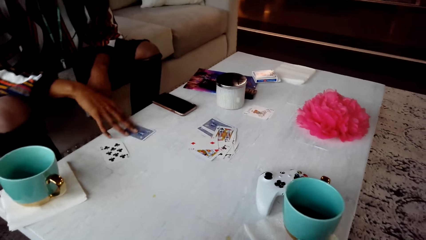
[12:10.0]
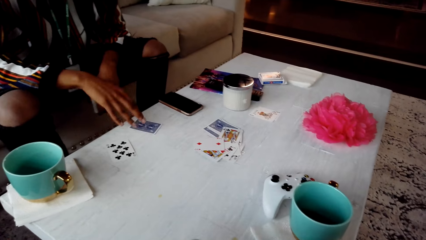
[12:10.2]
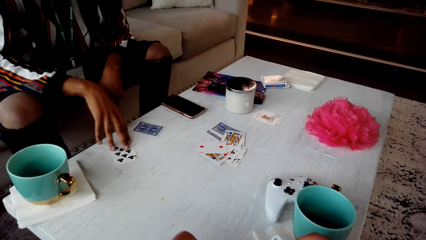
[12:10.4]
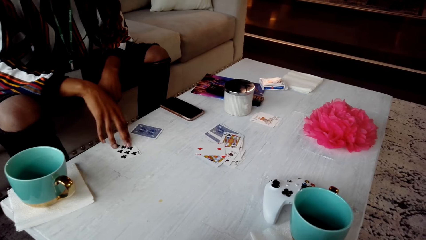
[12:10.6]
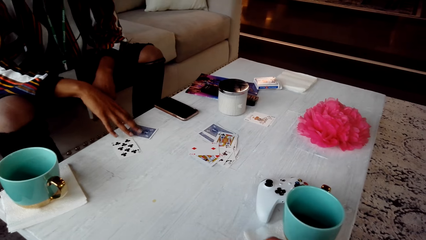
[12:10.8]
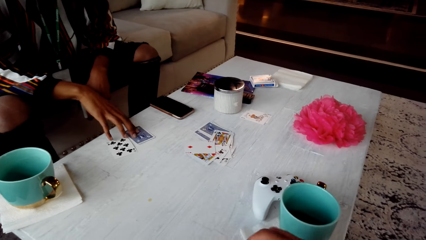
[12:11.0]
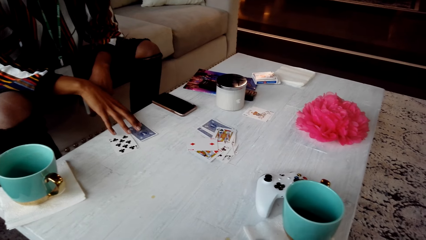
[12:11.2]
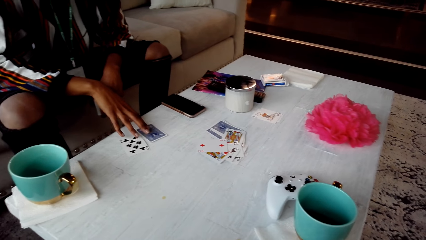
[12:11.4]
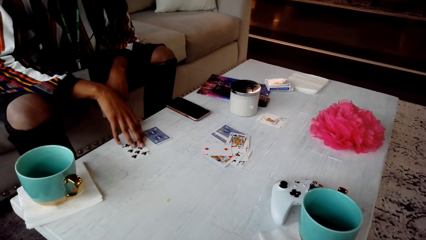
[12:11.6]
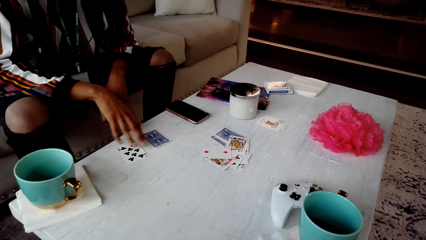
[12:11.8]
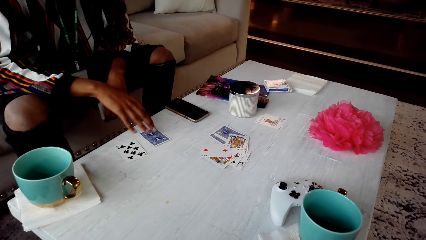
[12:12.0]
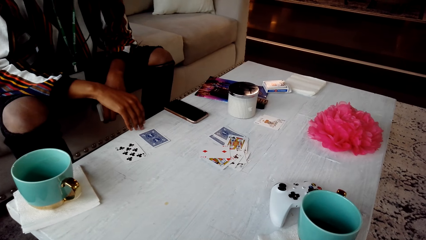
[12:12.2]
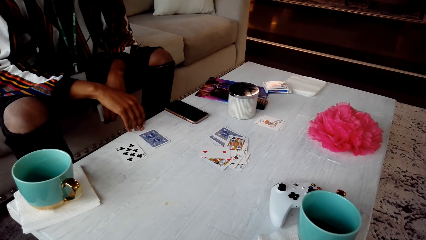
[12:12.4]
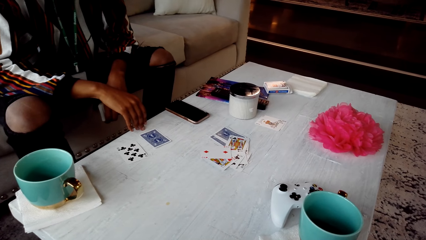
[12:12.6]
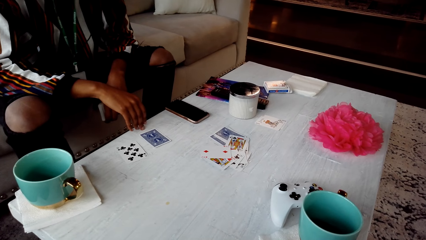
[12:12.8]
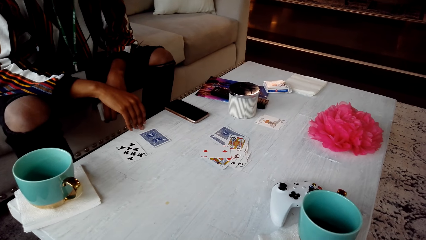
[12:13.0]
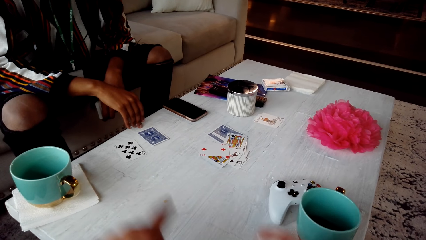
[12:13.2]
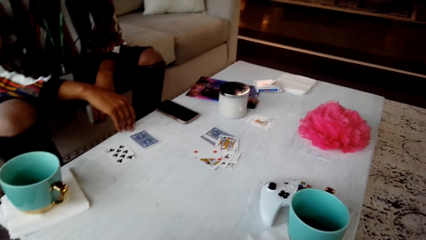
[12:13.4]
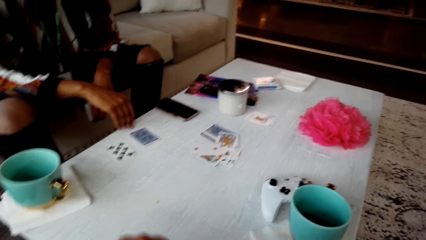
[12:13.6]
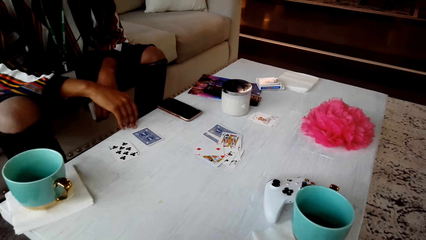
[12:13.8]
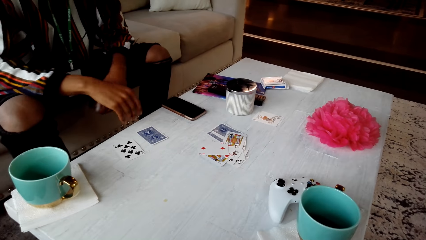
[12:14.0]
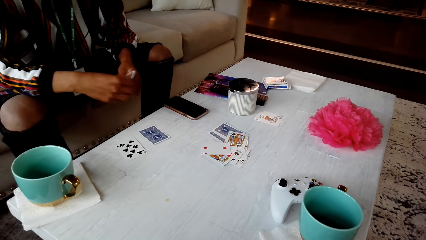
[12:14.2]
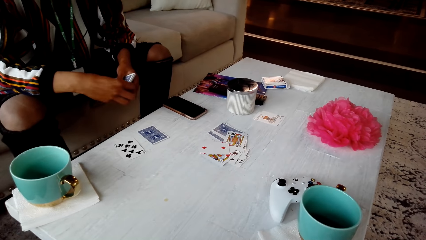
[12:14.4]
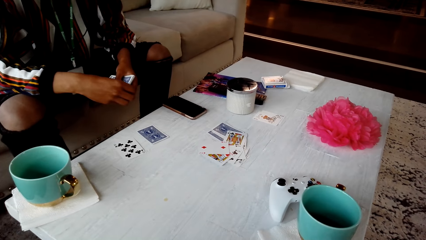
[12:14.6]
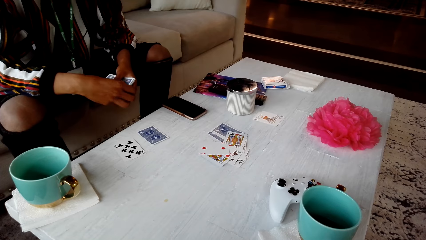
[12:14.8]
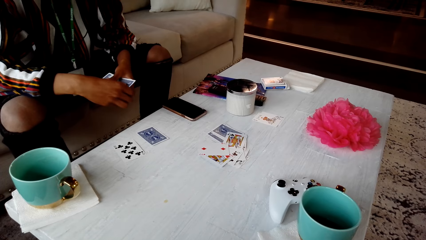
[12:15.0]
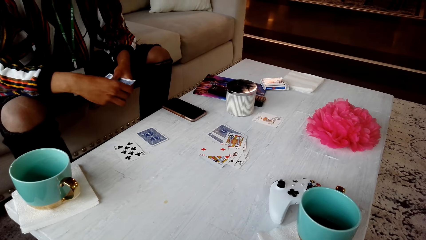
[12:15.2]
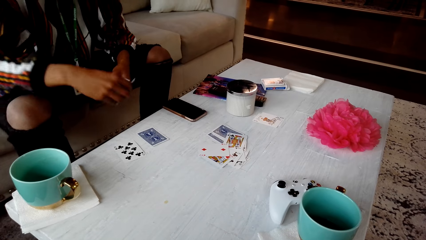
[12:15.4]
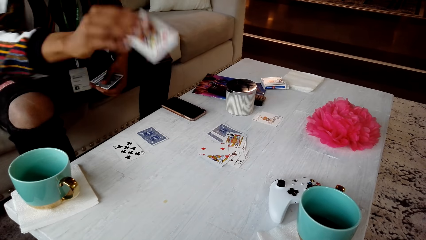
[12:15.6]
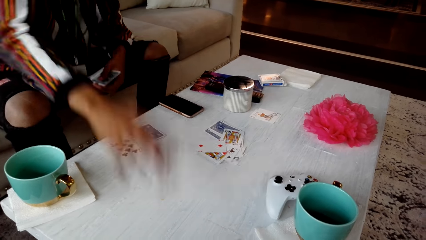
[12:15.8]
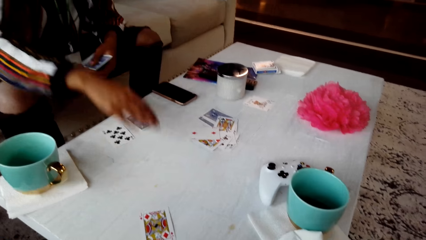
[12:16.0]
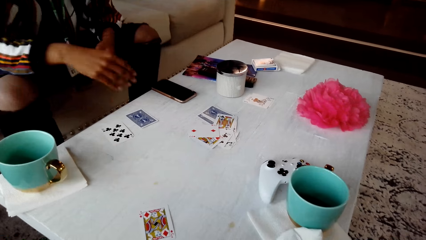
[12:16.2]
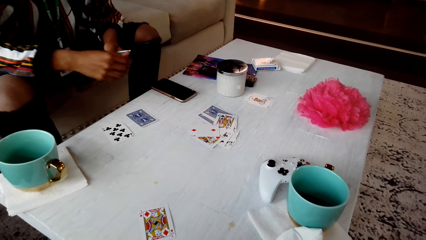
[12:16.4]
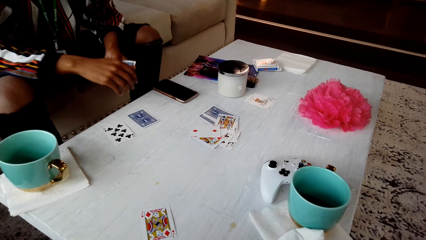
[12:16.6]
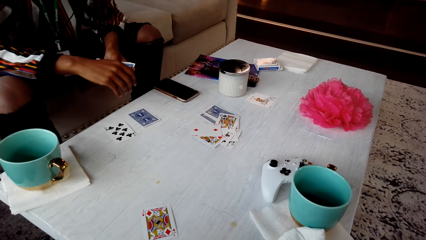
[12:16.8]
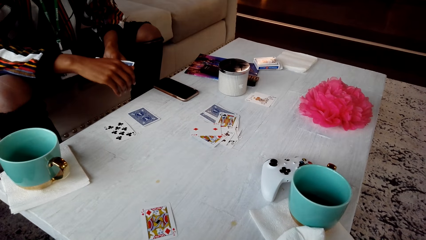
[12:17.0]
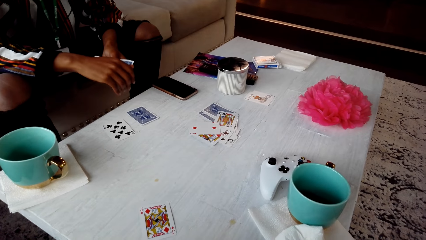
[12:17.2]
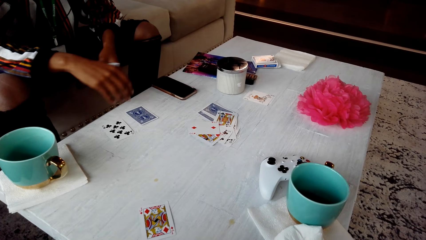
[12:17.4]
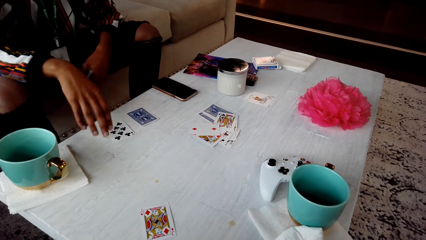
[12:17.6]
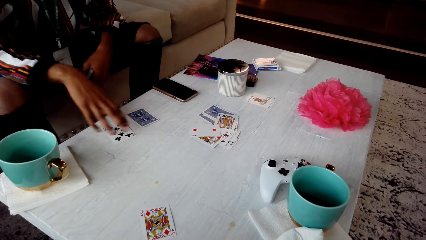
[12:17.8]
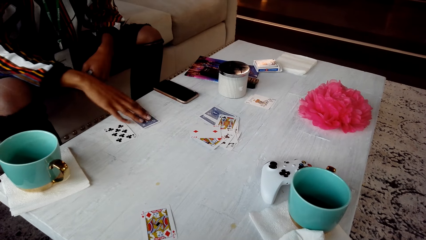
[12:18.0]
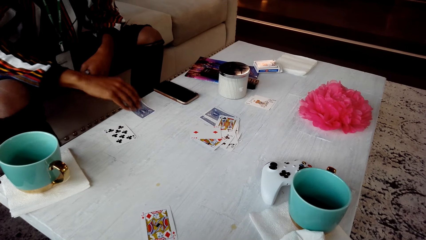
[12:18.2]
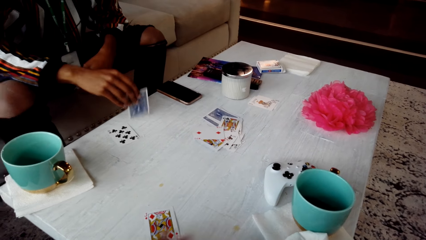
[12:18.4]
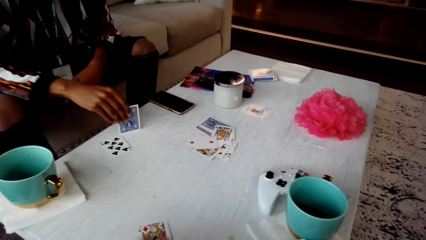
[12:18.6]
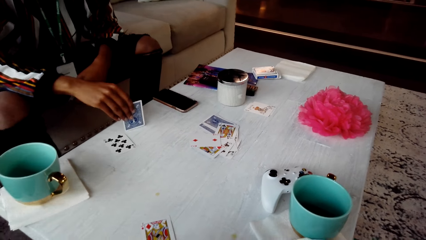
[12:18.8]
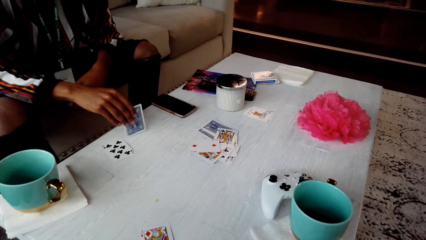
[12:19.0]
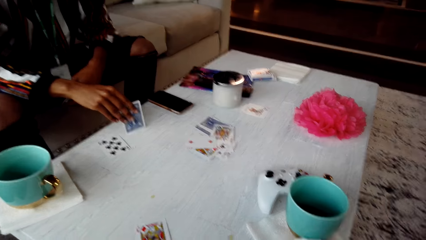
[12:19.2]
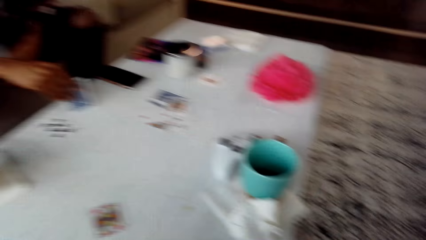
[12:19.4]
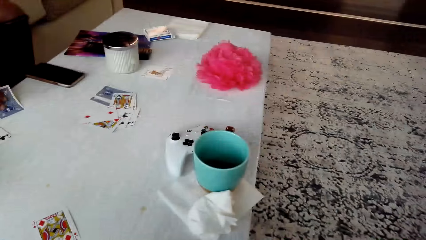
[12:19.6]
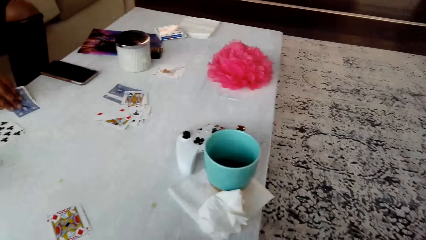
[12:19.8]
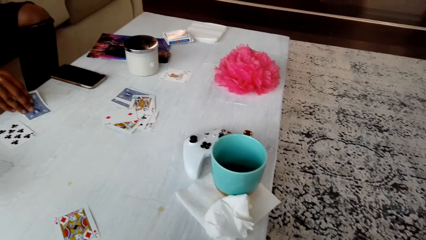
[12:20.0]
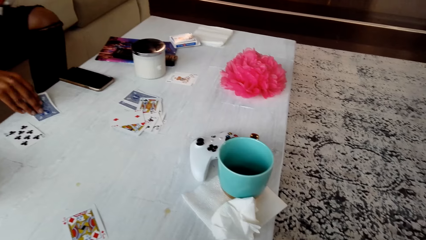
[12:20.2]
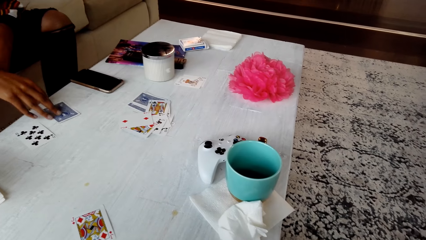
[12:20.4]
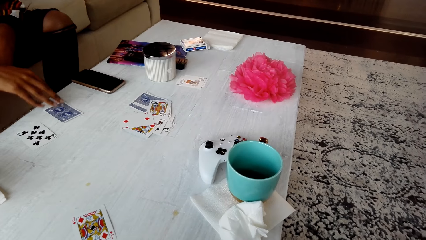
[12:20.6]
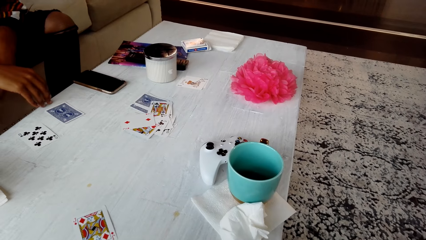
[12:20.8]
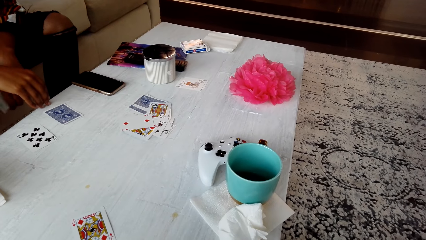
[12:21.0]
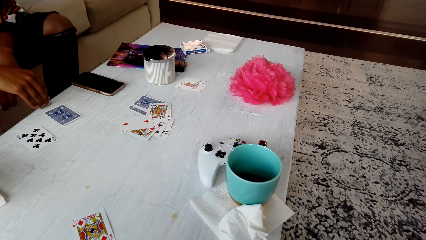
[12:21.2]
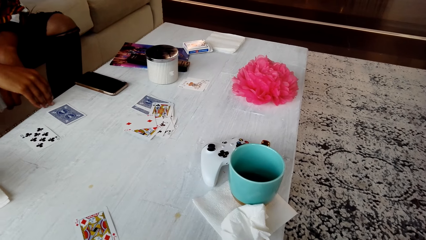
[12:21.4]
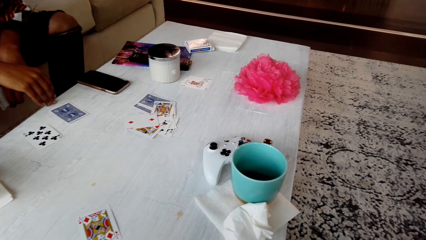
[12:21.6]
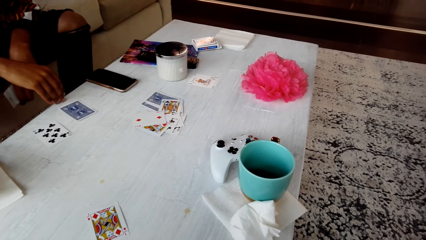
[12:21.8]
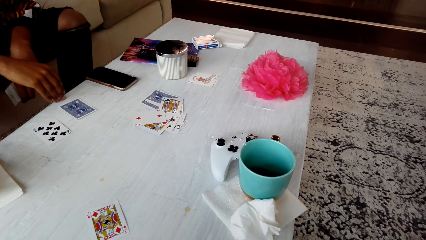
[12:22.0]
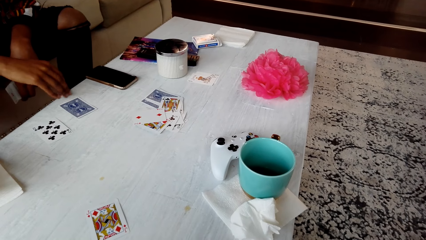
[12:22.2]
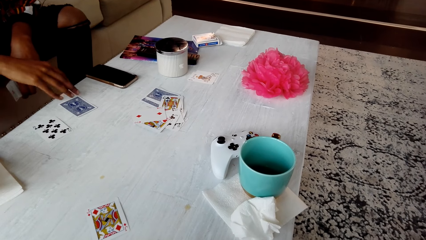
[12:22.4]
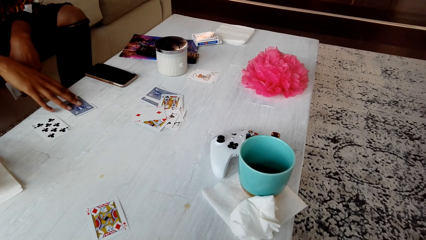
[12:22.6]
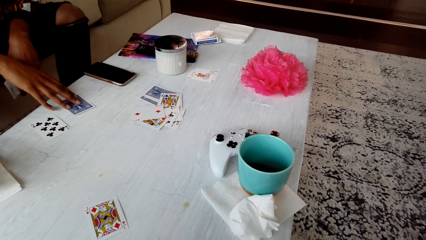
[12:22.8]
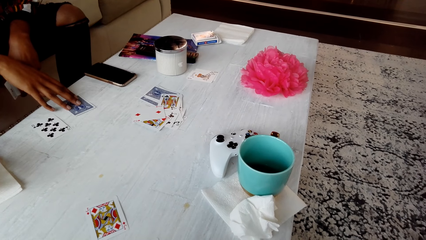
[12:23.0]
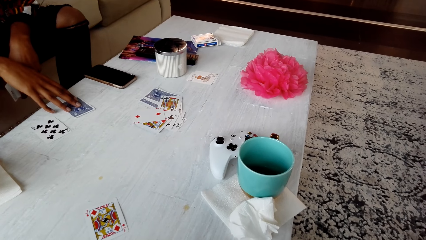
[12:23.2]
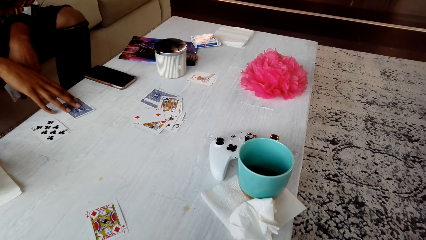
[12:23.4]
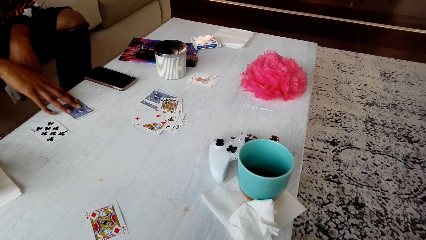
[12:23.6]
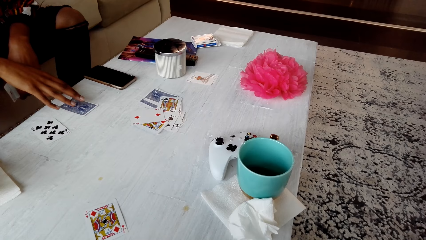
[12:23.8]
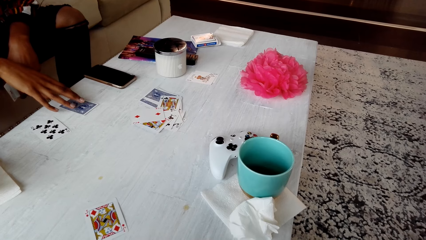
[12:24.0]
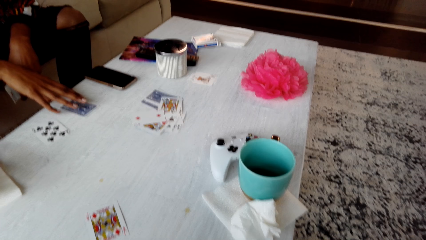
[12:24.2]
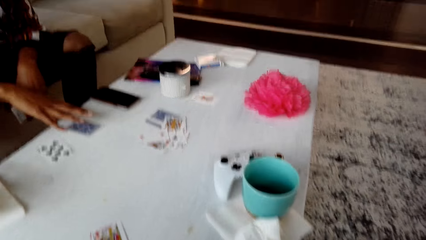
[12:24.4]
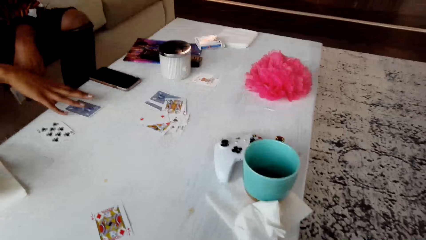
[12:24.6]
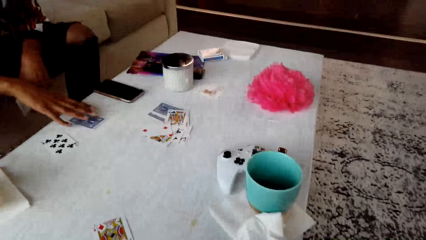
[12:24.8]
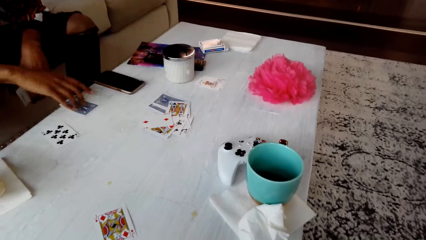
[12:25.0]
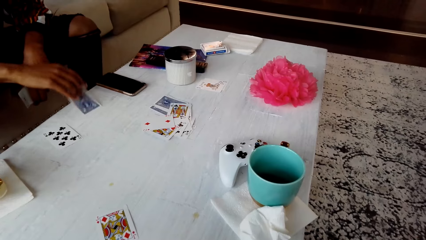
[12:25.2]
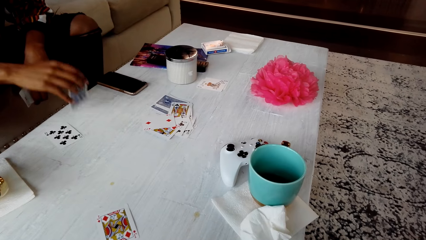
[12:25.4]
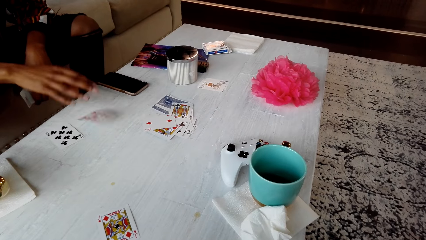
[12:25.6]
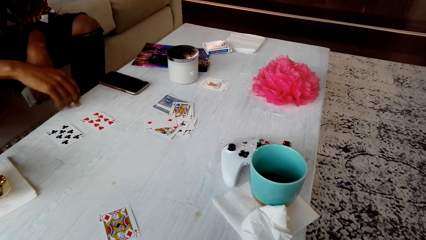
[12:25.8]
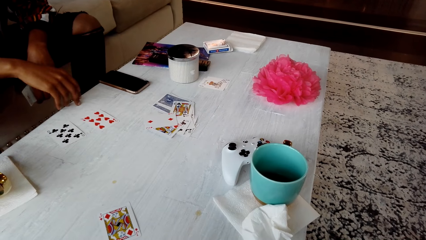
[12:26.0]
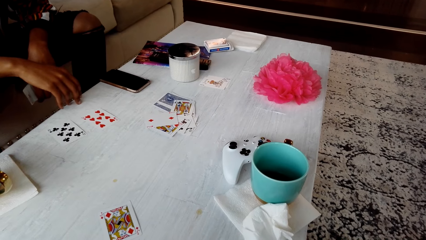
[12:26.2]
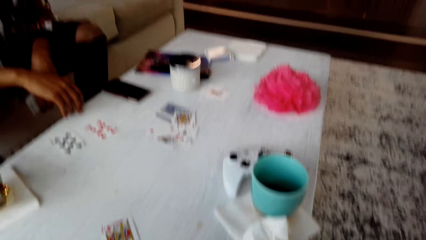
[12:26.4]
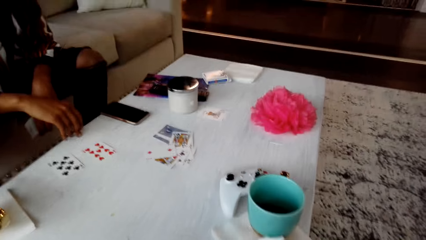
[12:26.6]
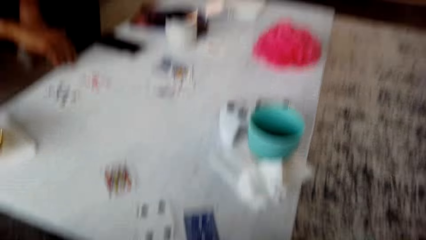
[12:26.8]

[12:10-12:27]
A man lifts a card from the table and adjusts cards on the table. The man responds to the camera wearer. The man places a card on the table and picks a card from the table. The camera wearer converses with the man. The man holds a card on the table and turns a card on the table.
